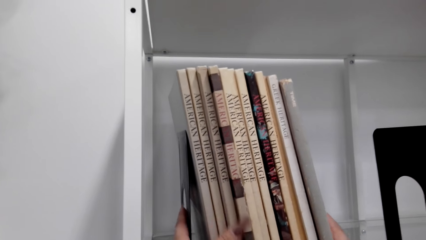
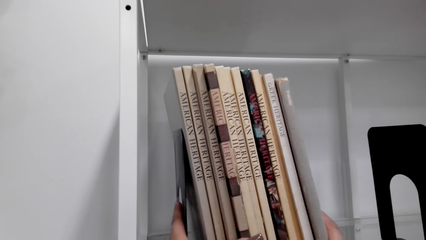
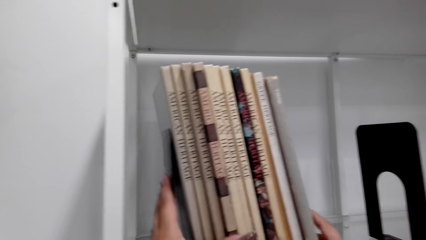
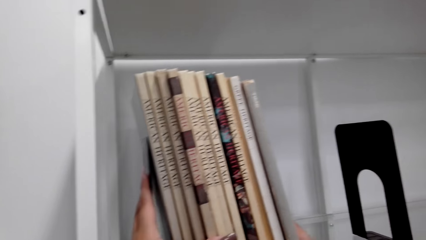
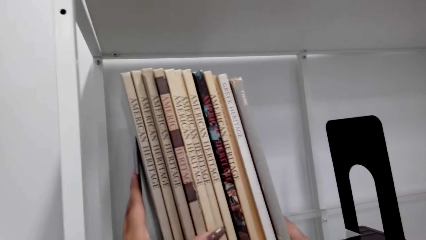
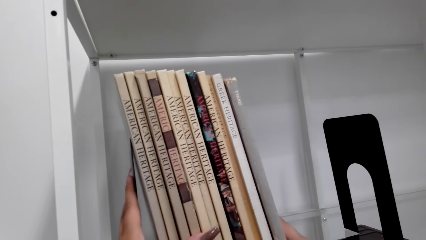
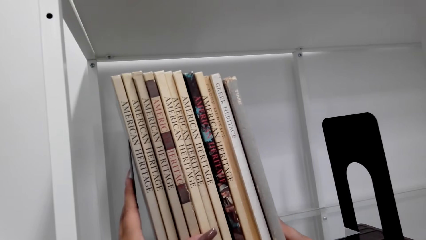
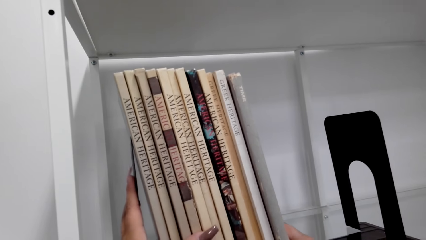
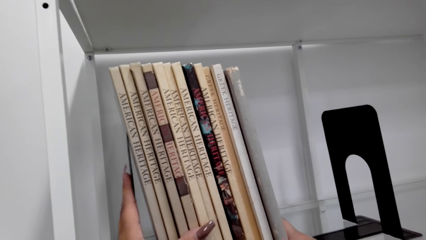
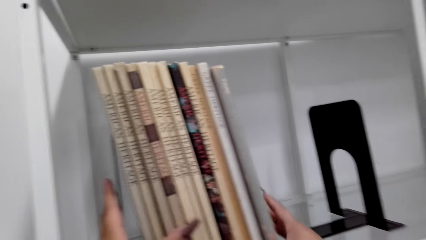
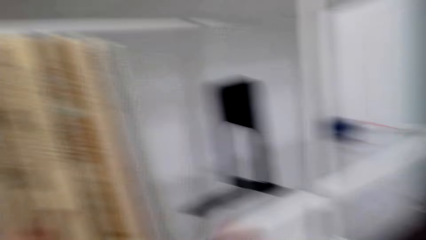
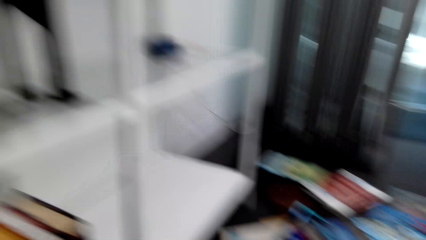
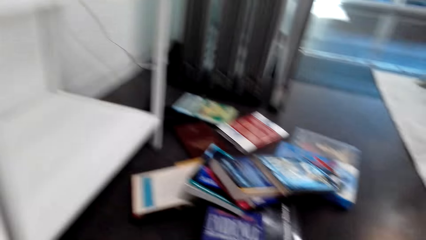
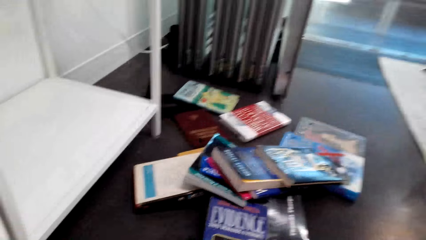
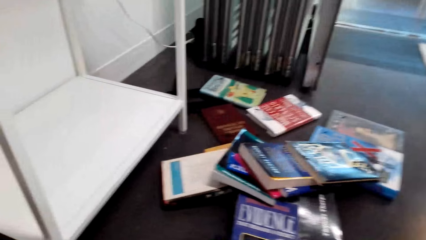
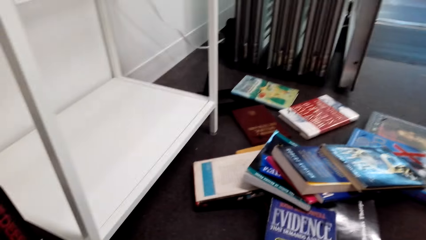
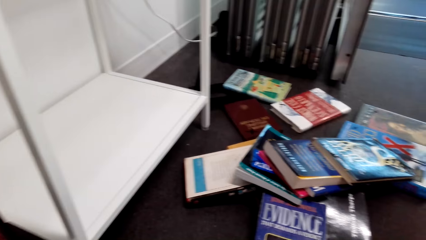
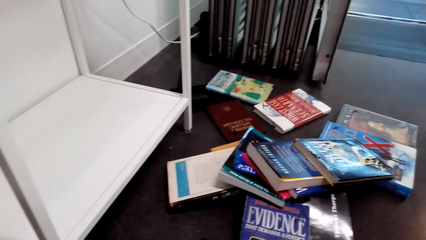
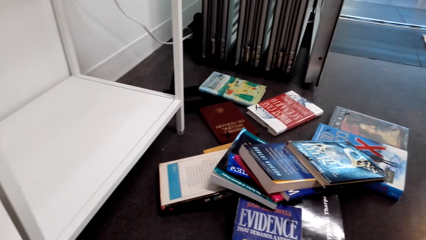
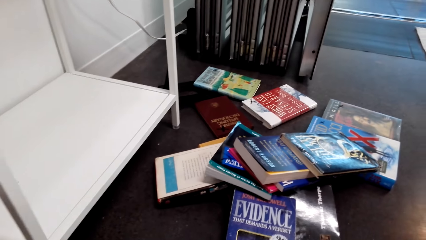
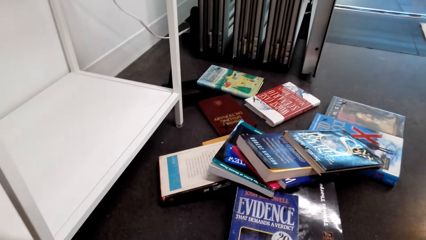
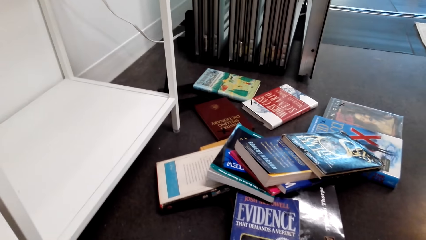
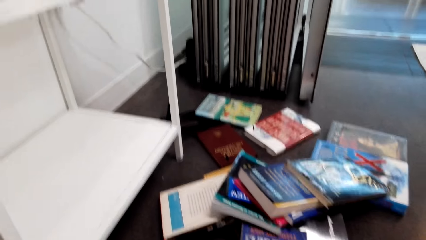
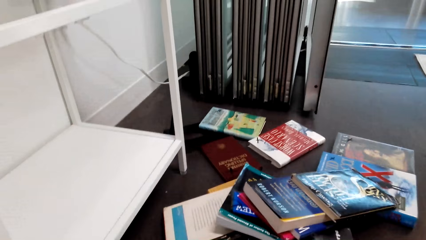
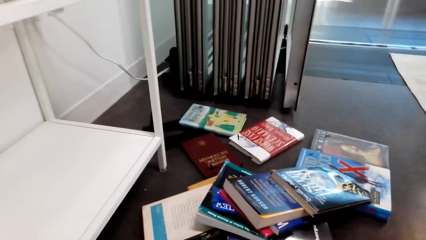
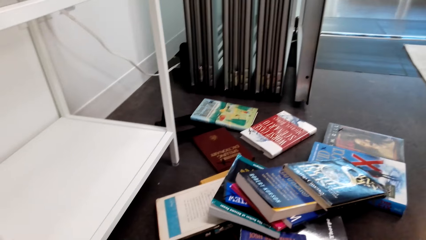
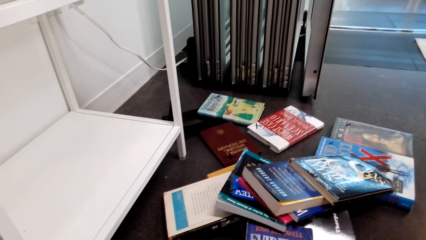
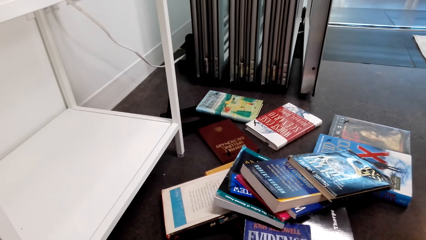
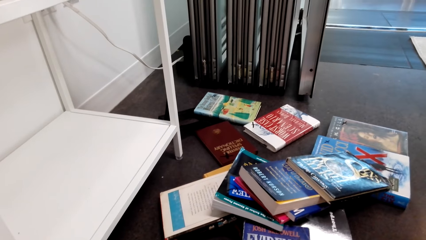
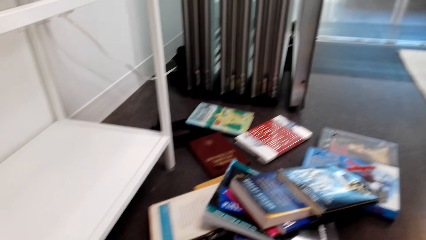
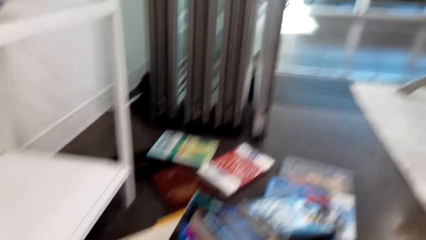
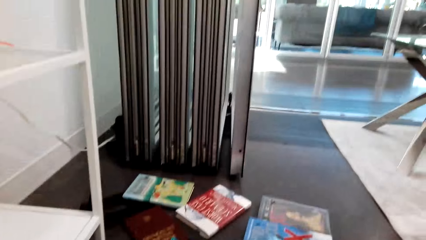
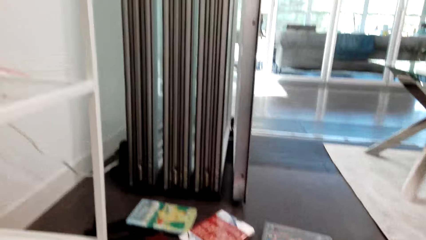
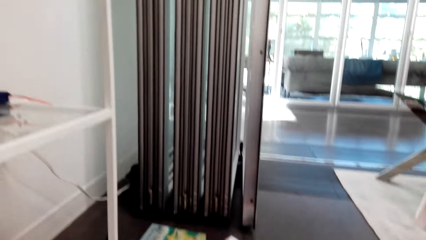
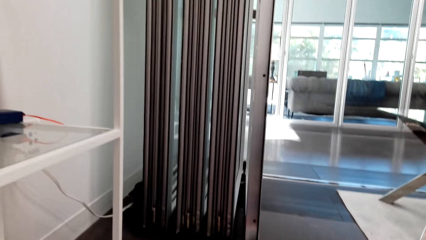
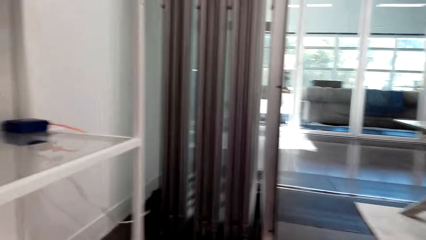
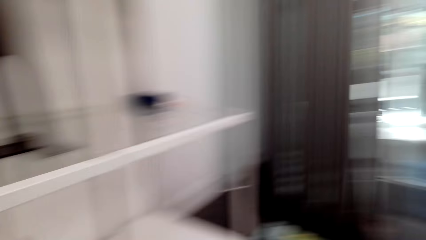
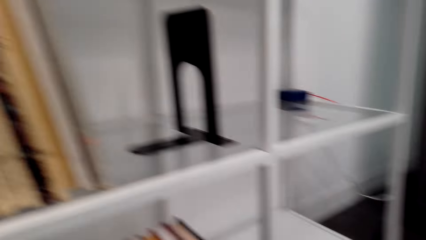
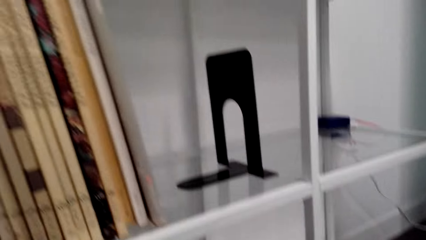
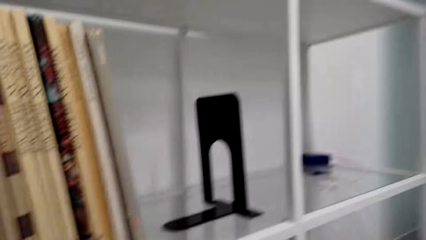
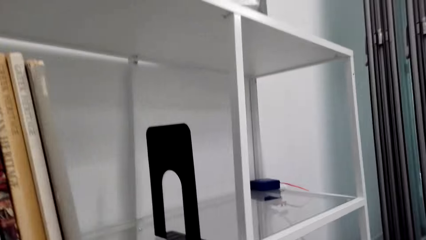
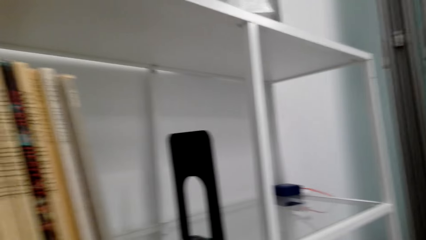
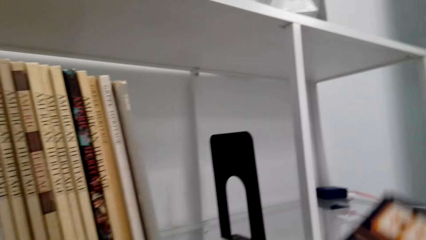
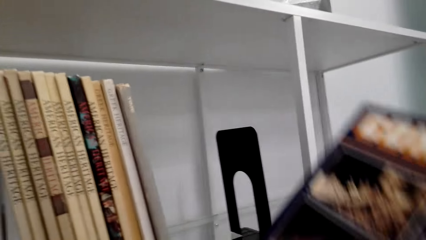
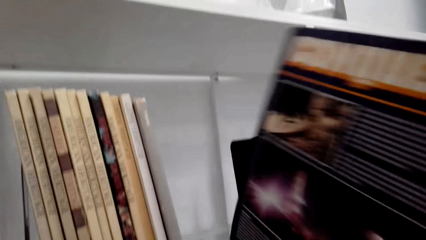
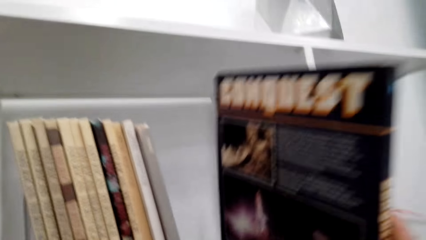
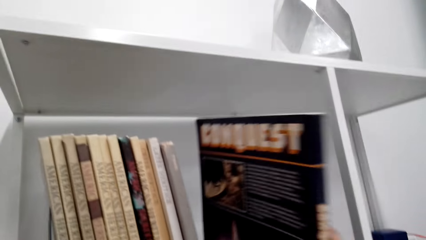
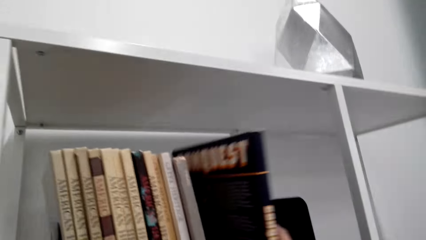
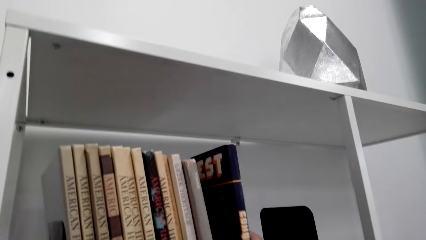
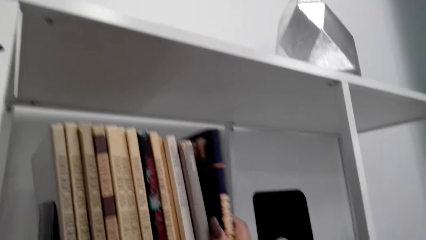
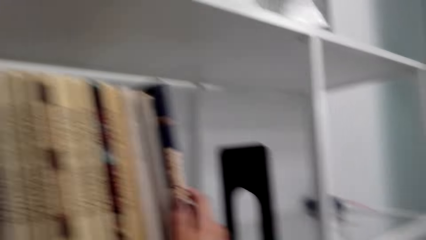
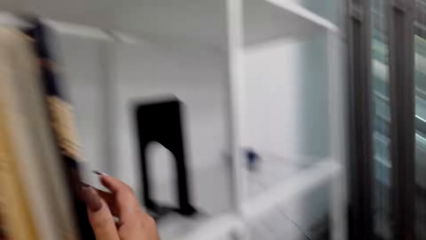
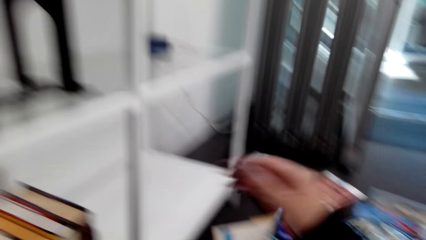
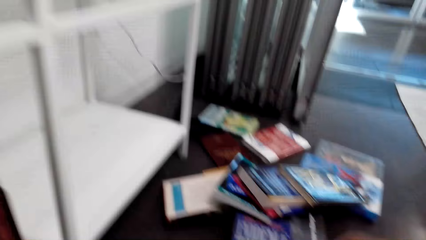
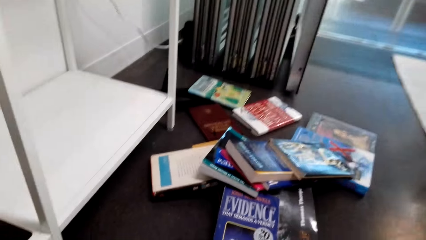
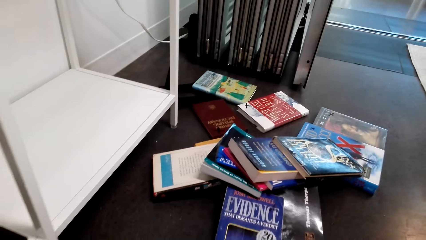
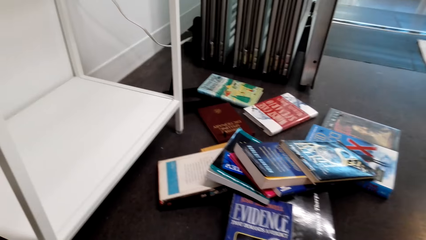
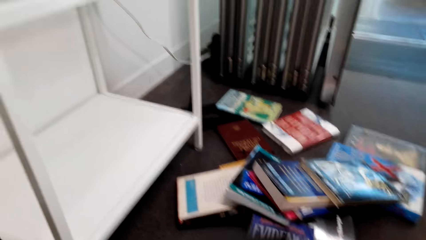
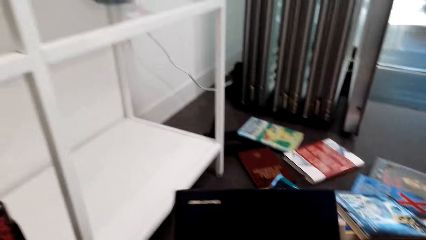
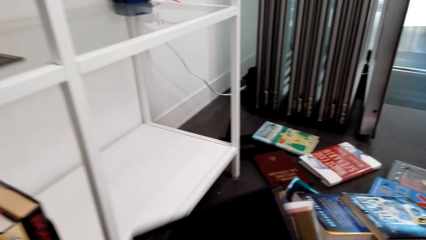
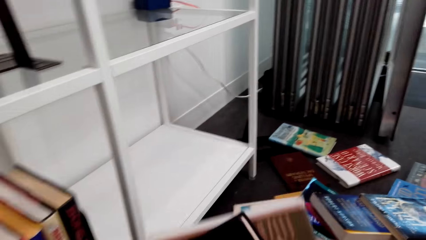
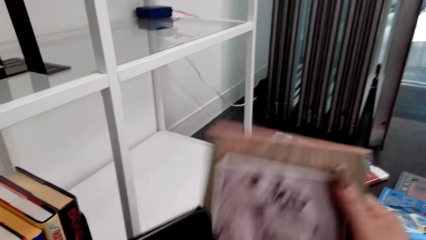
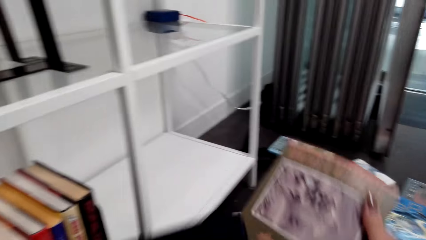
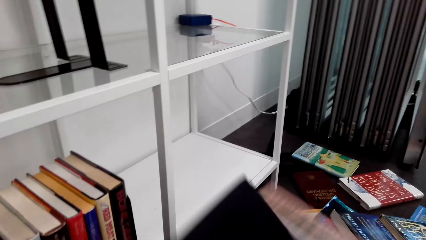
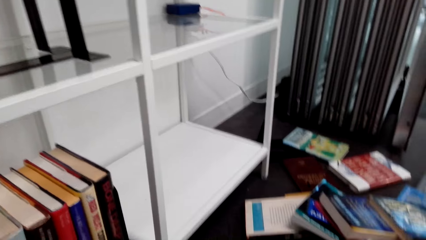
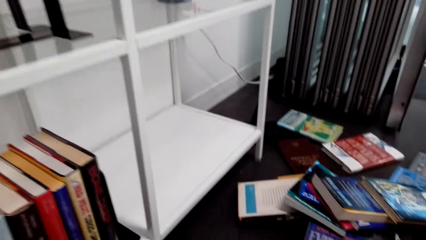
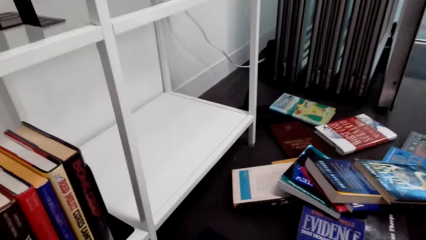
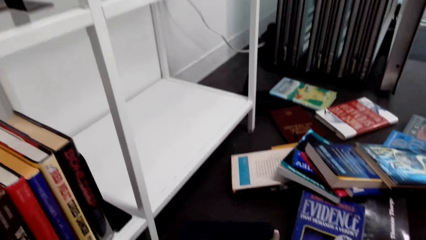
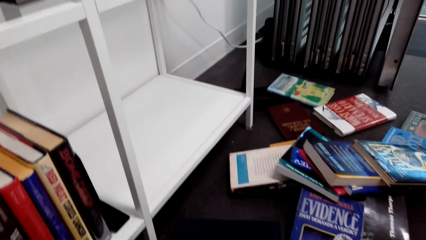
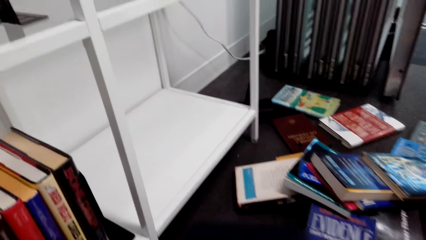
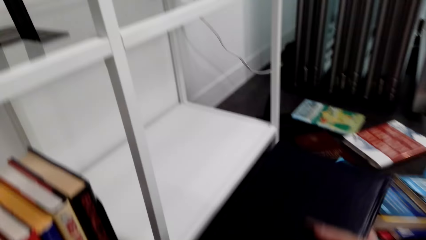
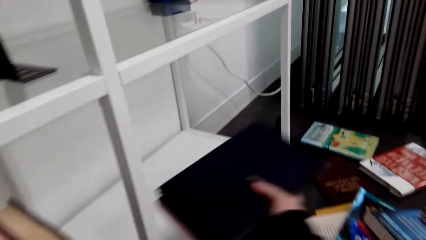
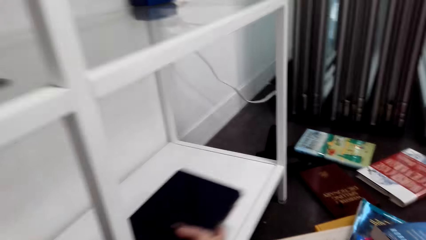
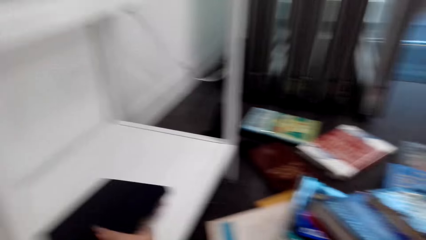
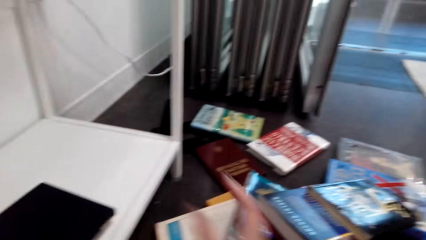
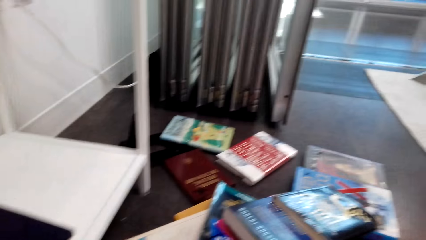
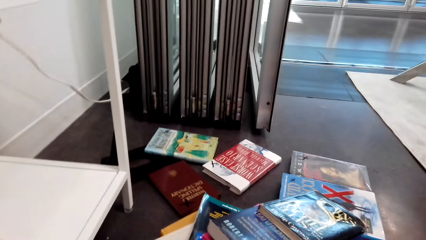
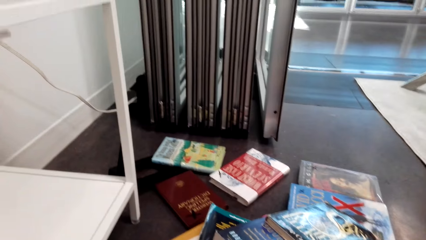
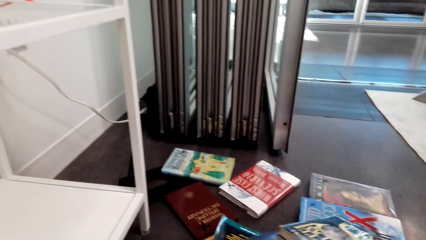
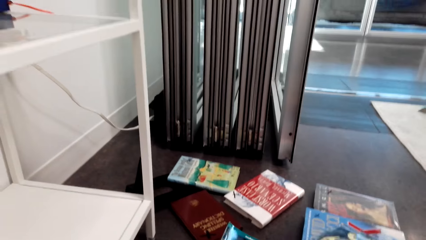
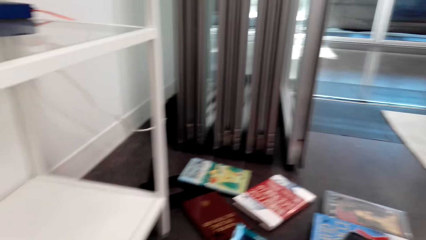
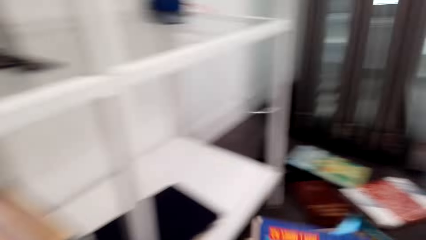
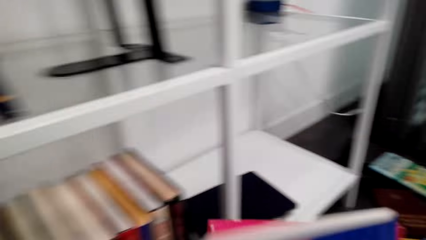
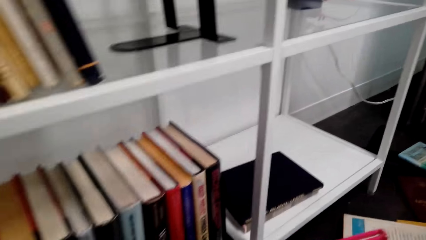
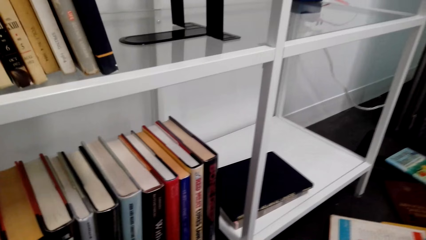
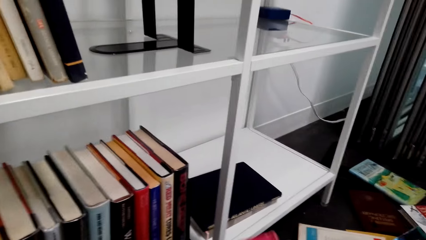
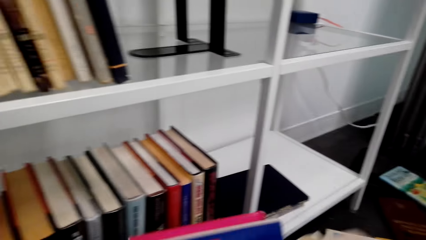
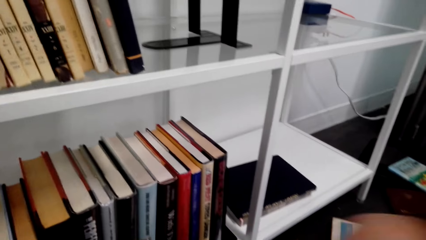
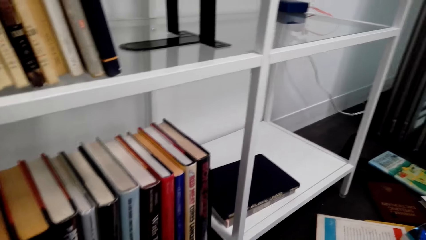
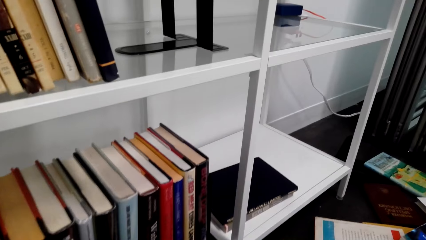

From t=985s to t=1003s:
The camera wearer holds the books. They look at the books on the table. They look at the shelf. They put the book on the shelf. They look at the books on the table. They hold the book. They put the books on the shelf. They pick up the book from the table.
